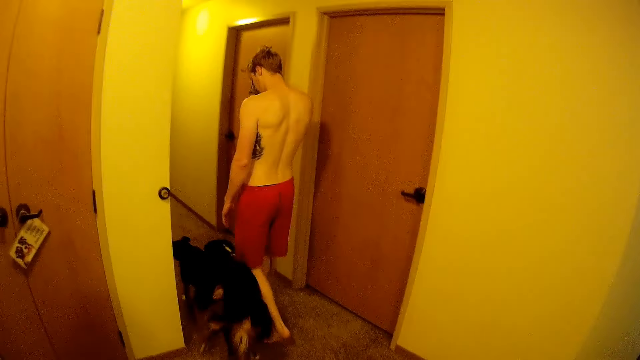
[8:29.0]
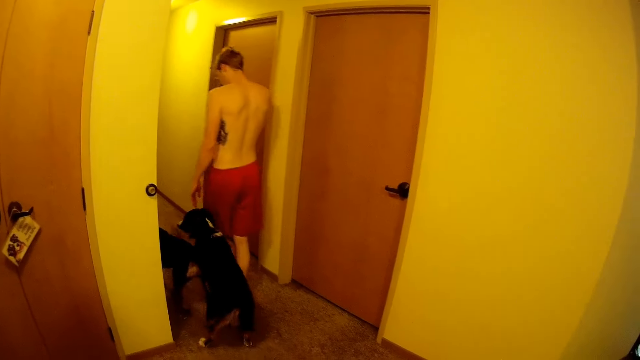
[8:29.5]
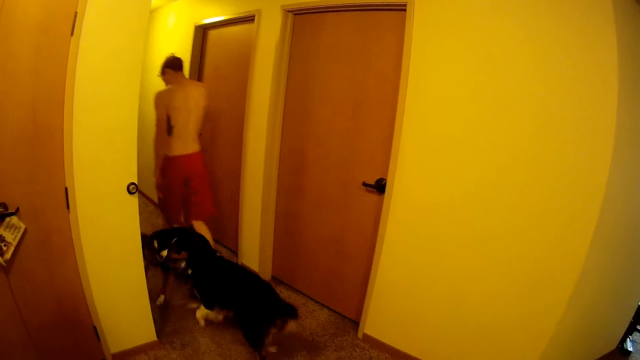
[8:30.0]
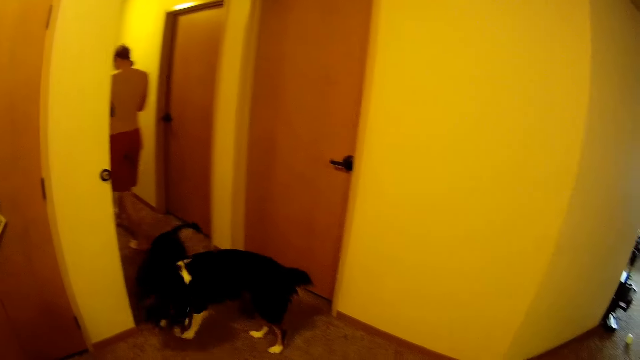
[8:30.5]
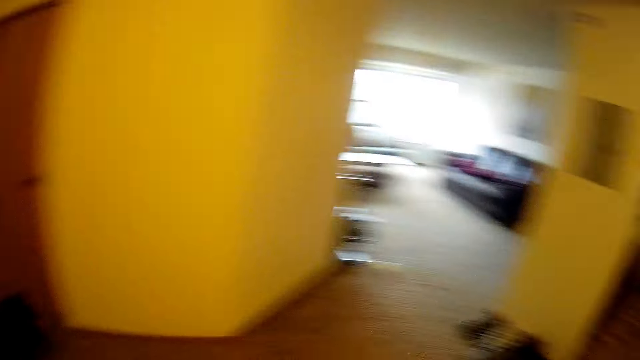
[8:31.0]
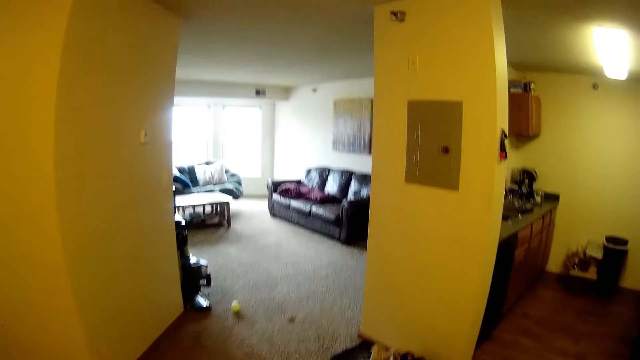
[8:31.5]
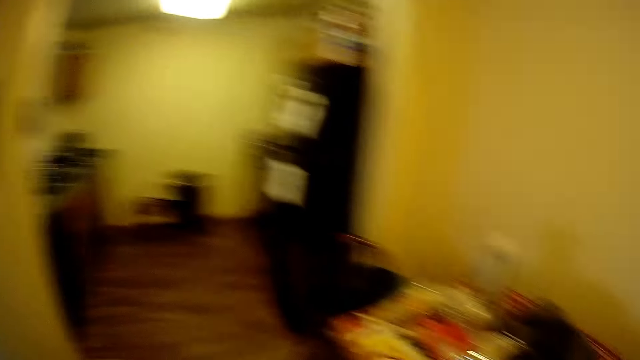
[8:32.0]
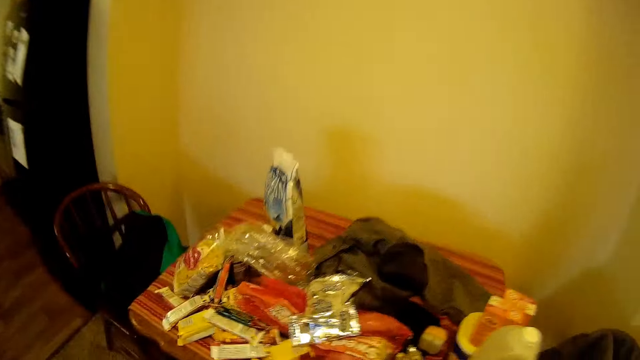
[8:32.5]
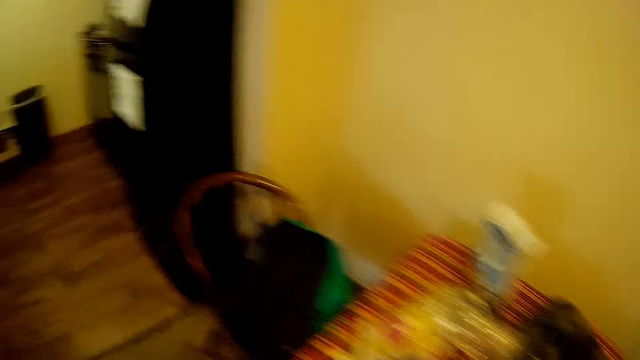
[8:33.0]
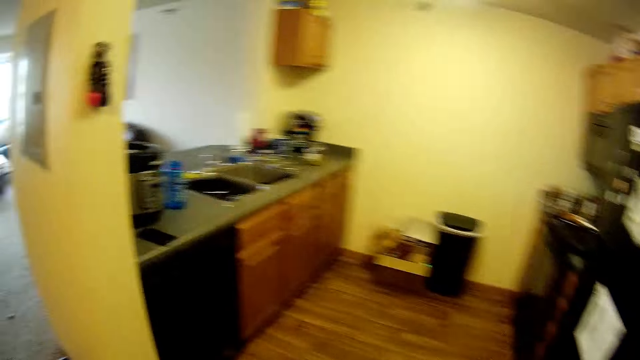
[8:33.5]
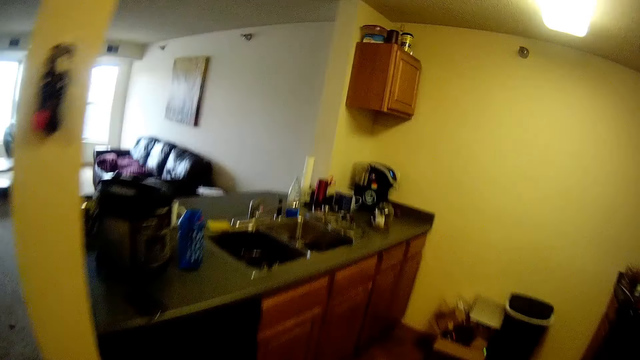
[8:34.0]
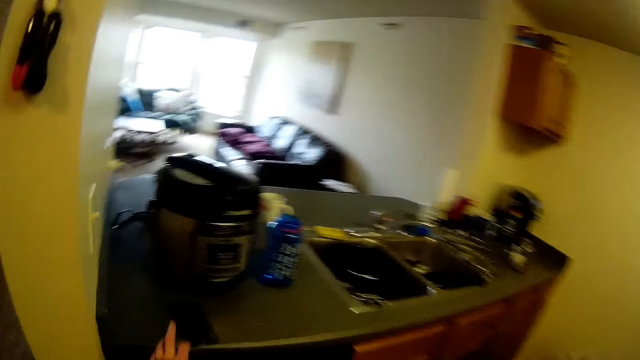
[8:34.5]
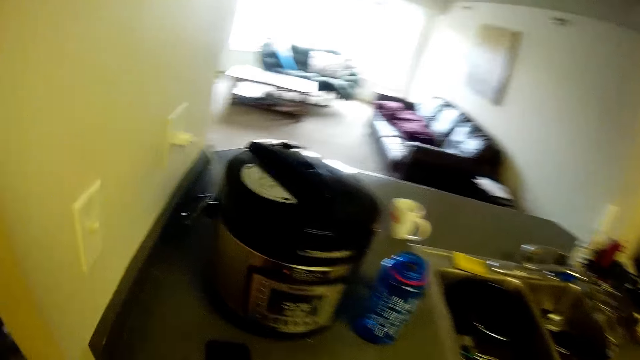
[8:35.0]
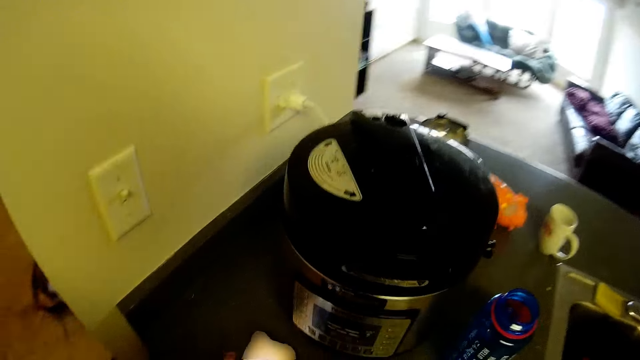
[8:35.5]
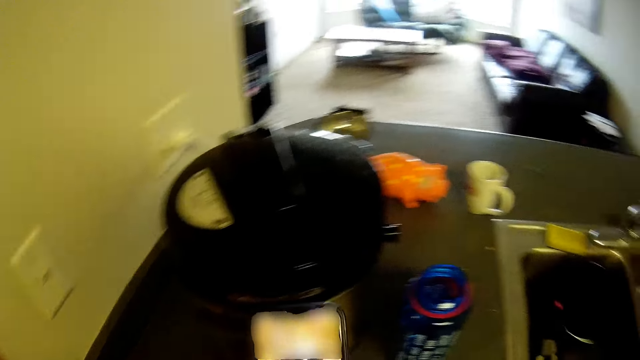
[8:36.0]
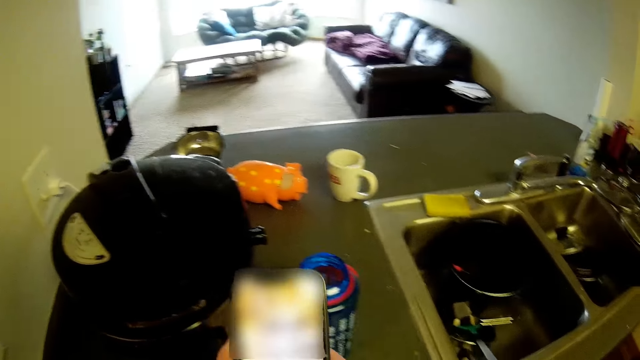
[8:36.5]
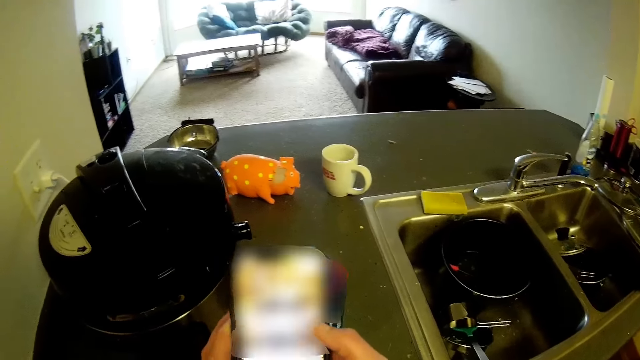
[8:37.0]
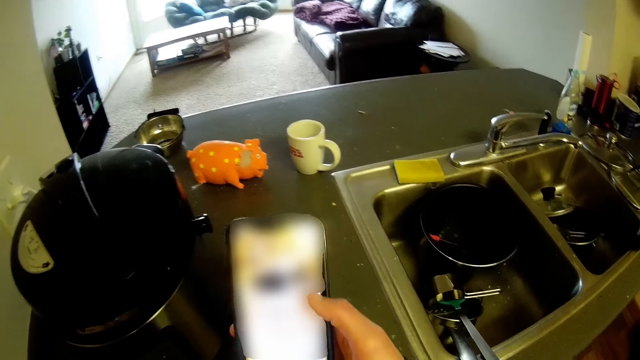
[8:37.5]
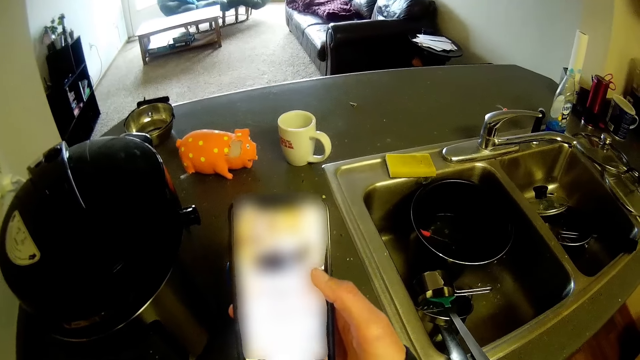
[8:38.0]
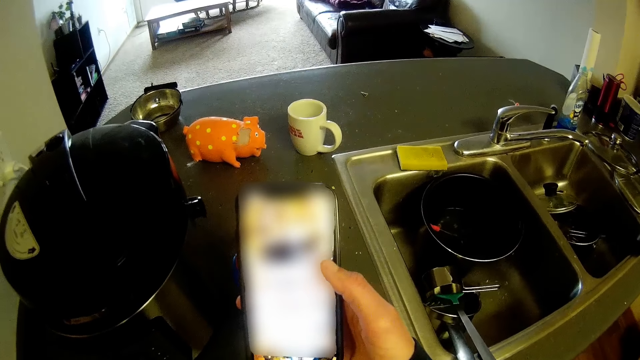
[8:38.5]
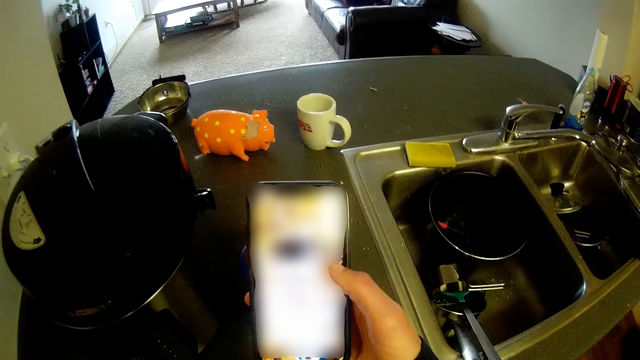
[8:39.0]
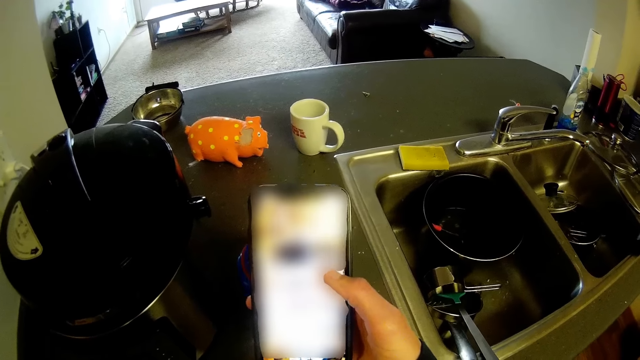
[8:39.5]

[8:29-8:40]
The dog and another dog play together. The camera wearer walks into the kitchen. They pick up the phone from the kitchen slab. They stare at the phone.

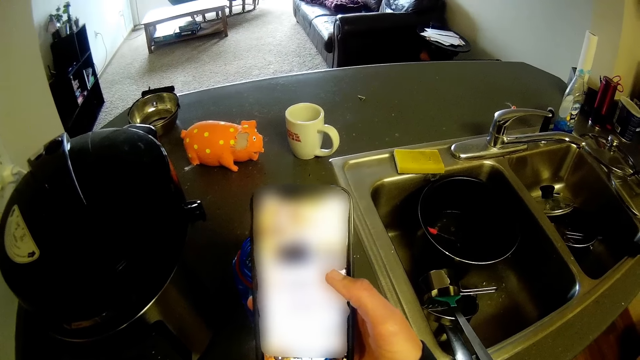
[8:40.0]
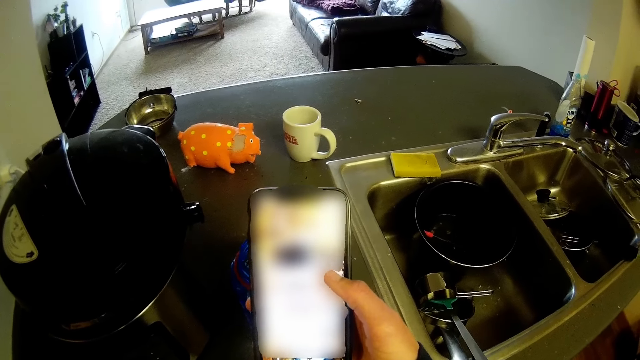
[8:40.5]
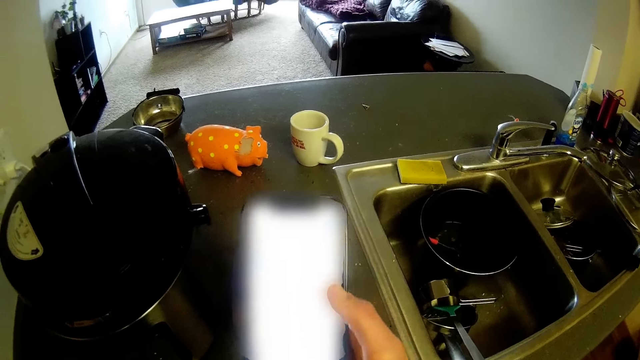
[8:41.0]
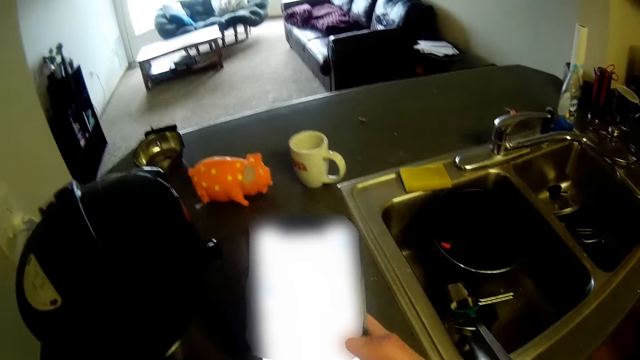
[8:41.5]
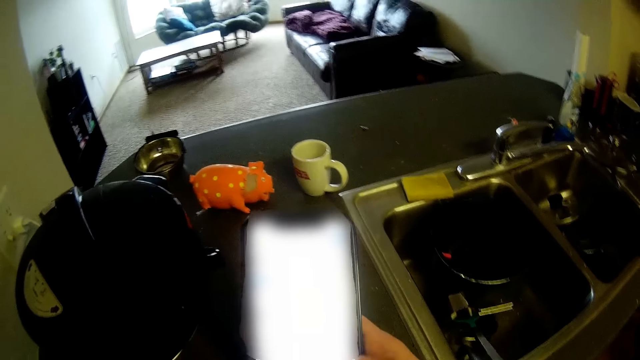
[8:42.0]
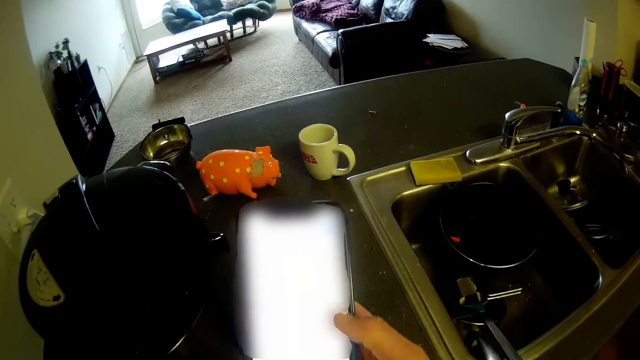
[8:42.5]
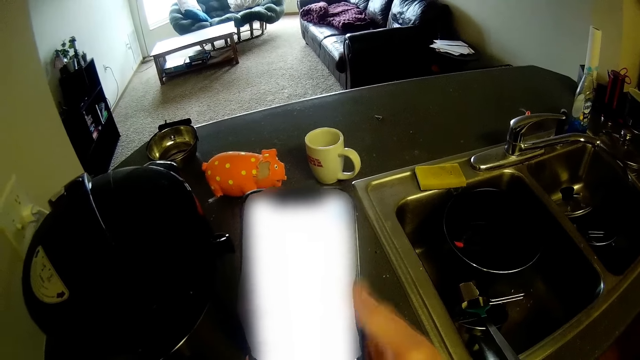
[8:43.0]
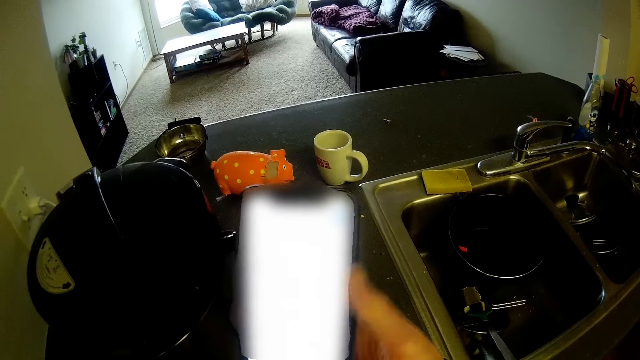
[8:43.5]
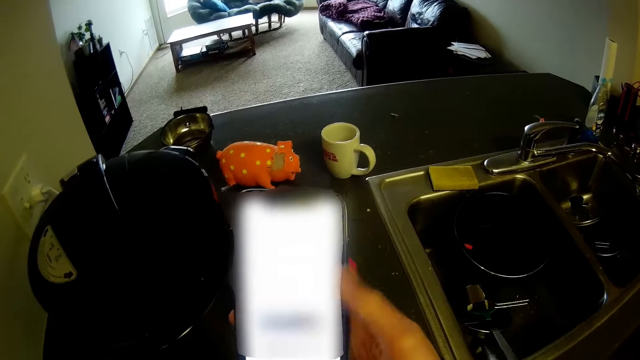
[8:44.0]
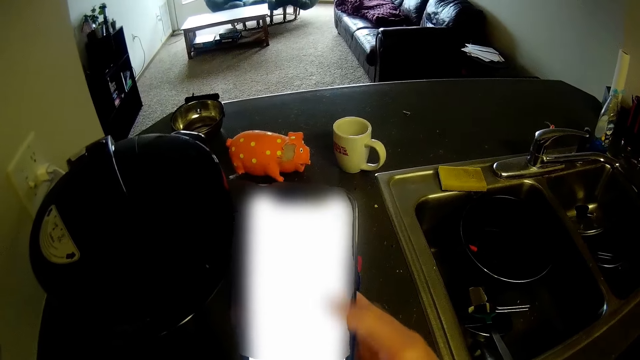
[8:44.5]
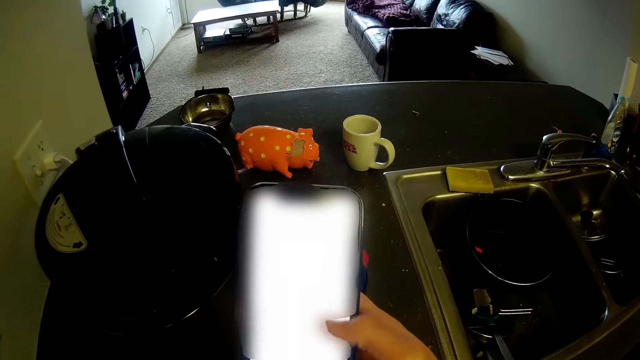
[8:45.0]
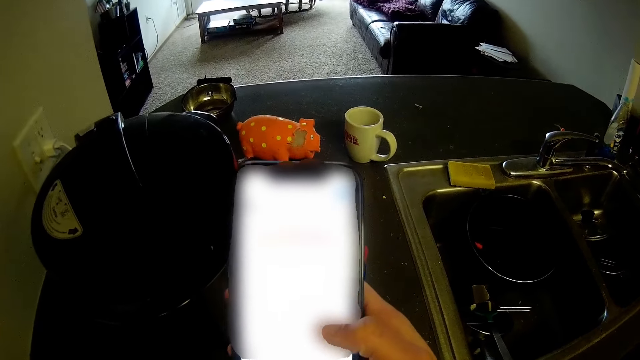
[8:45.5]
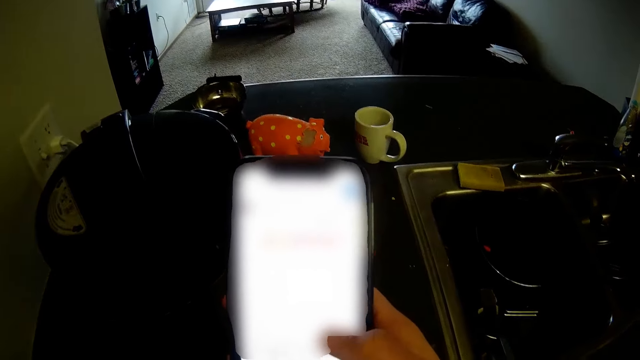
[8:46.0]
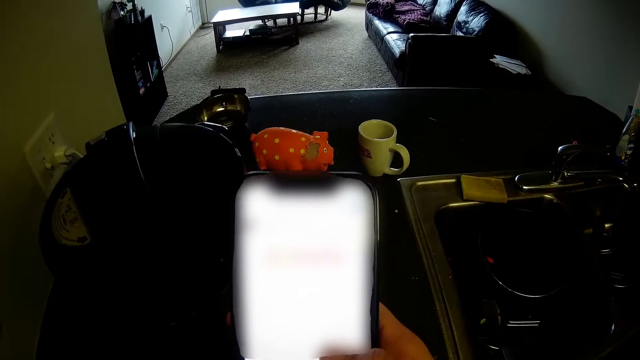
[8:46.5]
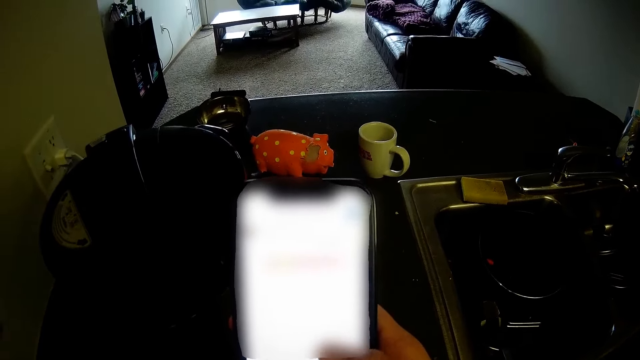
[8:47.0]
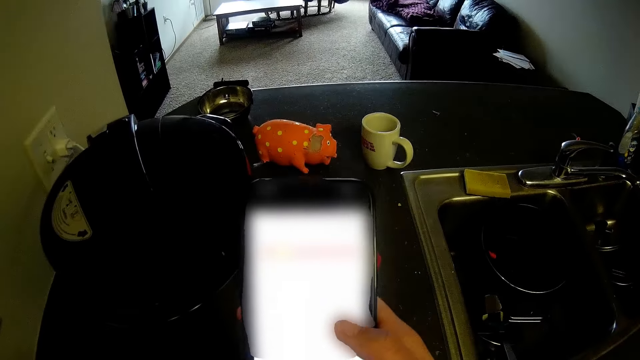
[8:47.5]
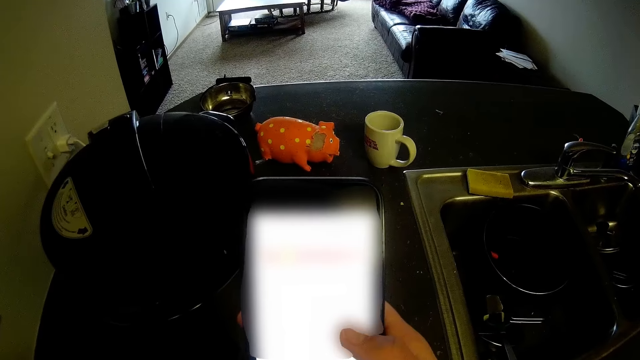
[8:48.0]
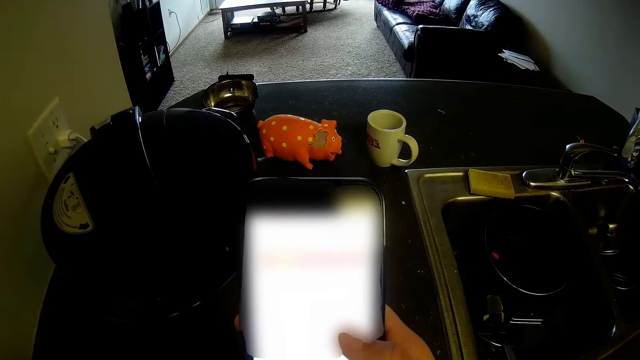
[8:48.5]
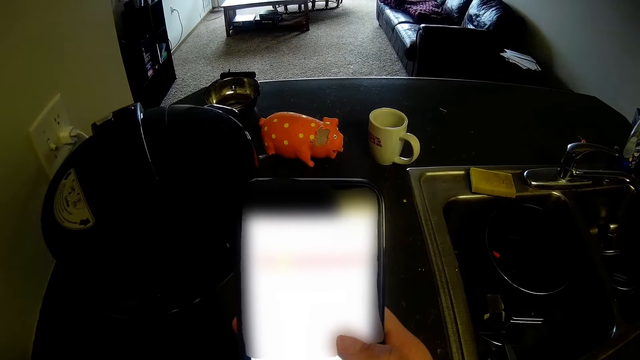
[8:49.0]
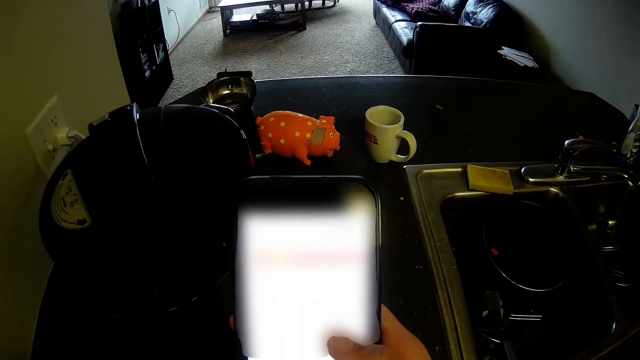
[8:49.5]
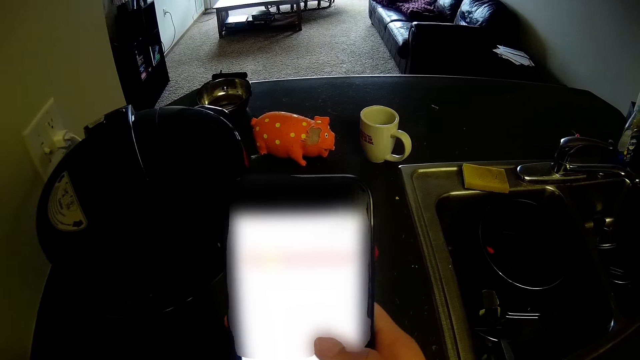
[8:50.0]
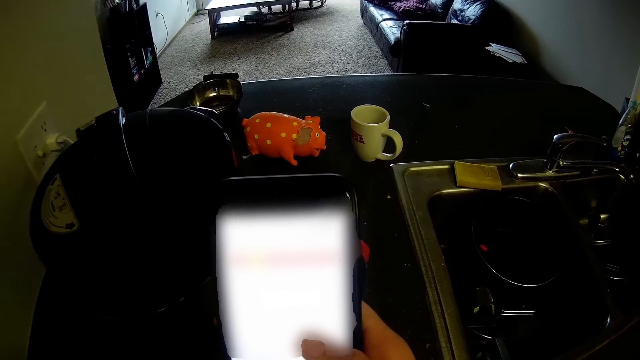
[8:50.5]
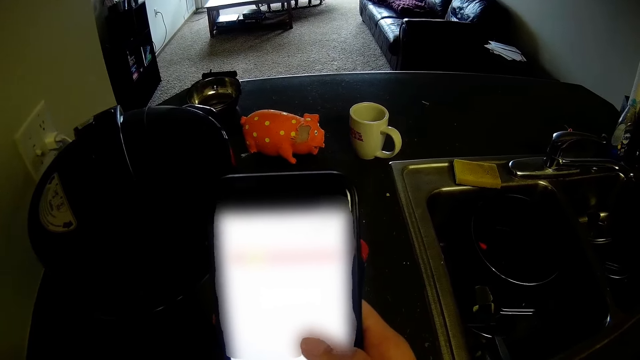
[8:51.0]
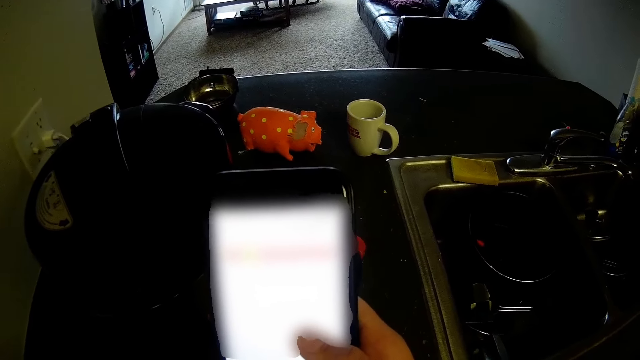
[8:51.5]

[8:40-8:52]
The camera wearer scrolls the phone. They operate the phone. They stare at the phone.
